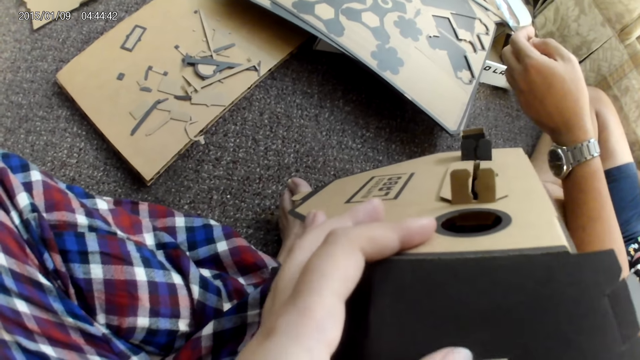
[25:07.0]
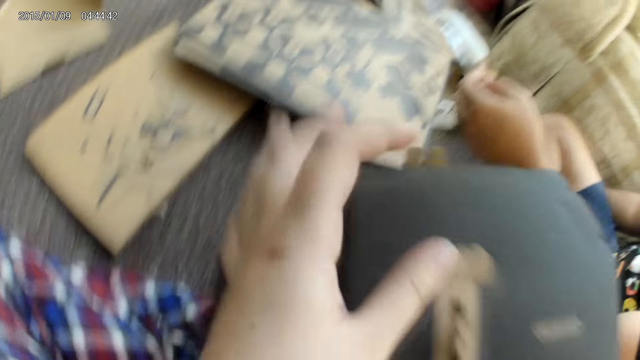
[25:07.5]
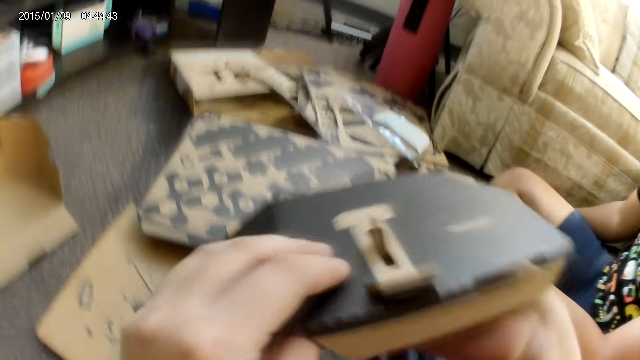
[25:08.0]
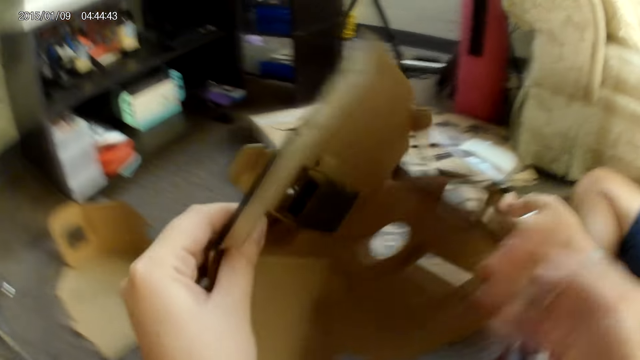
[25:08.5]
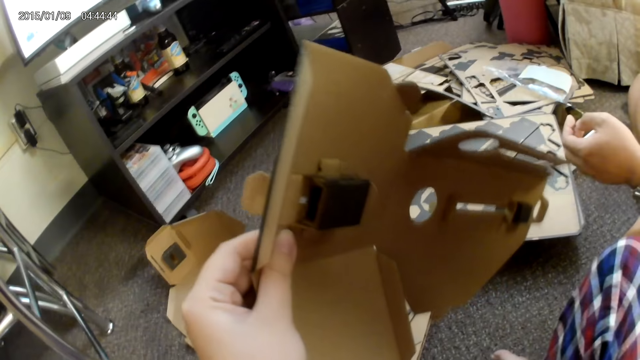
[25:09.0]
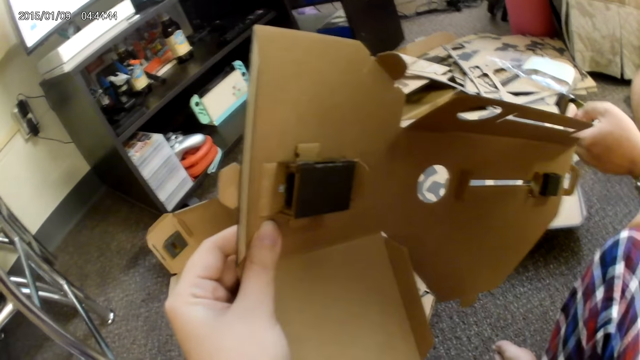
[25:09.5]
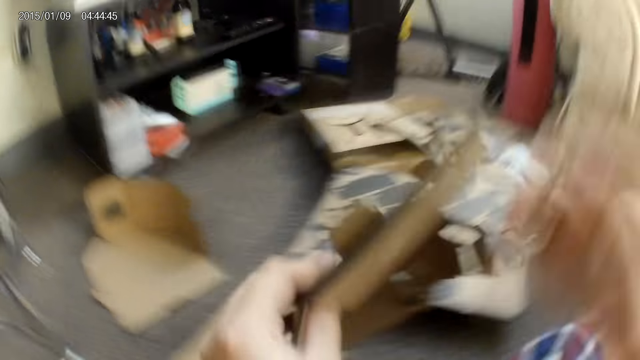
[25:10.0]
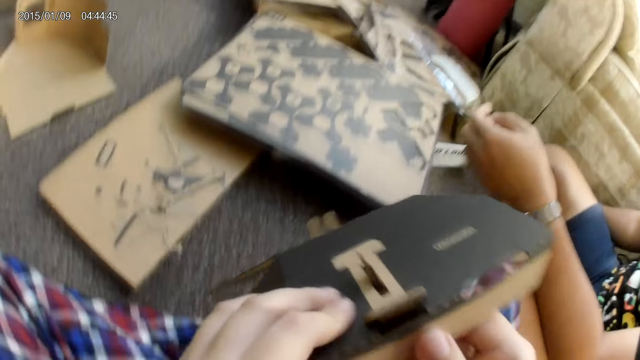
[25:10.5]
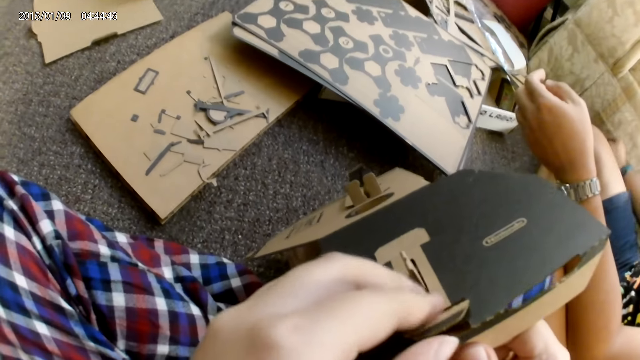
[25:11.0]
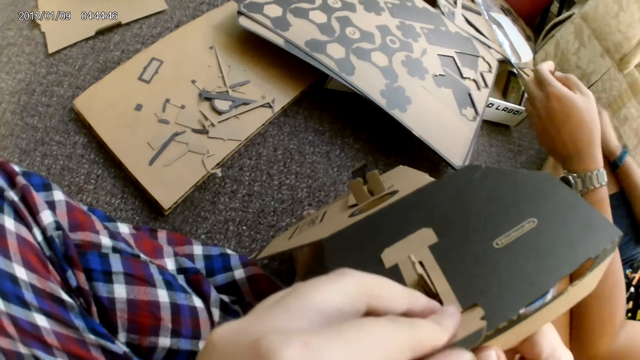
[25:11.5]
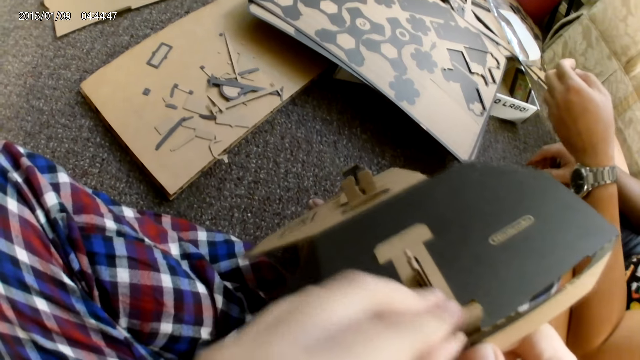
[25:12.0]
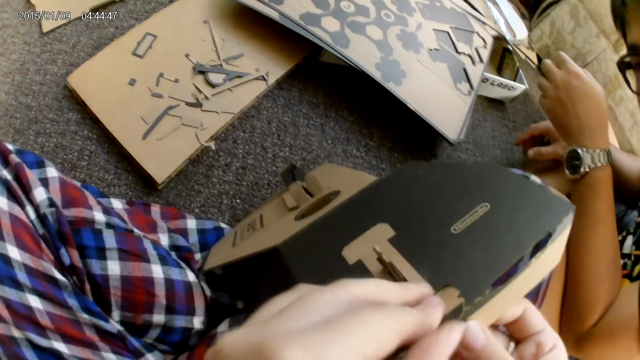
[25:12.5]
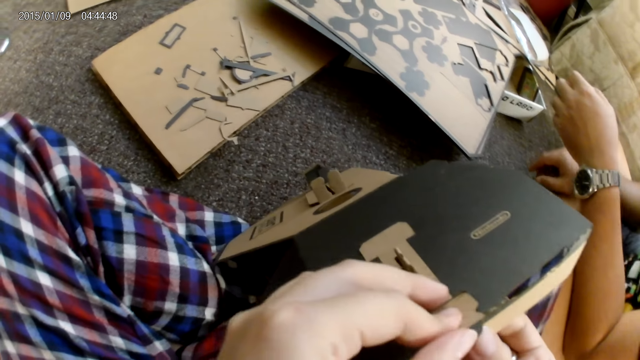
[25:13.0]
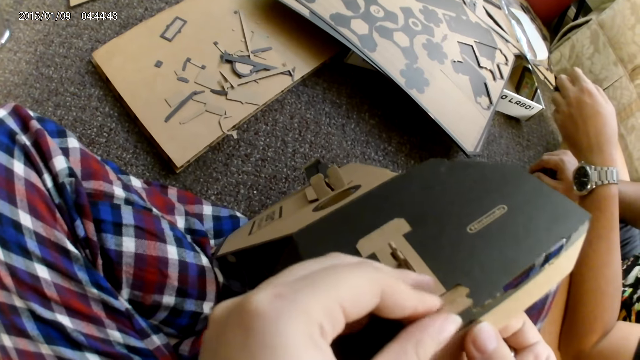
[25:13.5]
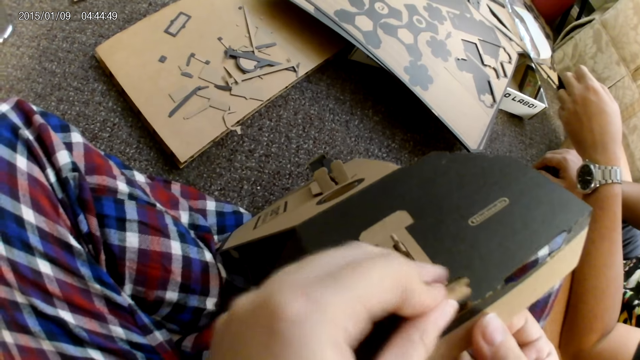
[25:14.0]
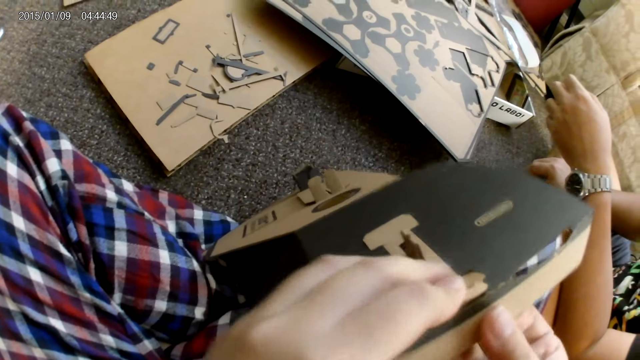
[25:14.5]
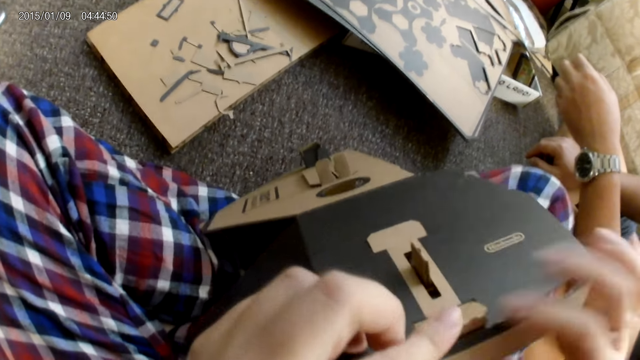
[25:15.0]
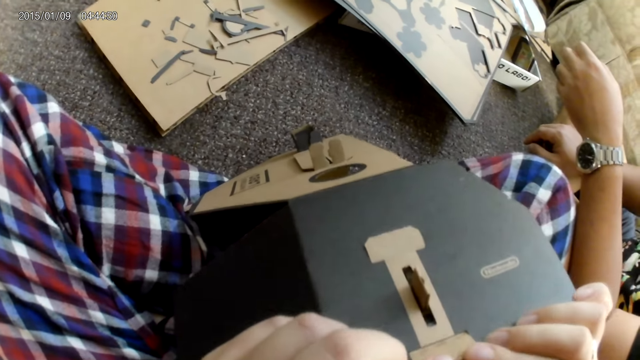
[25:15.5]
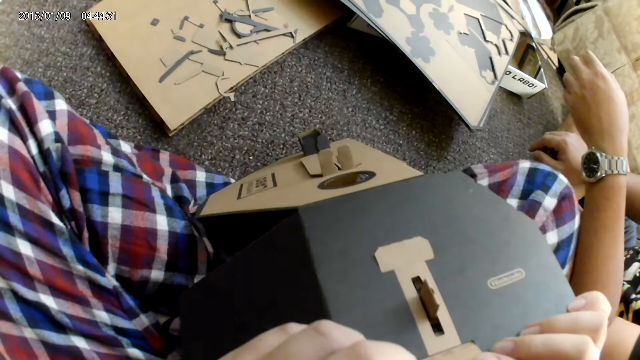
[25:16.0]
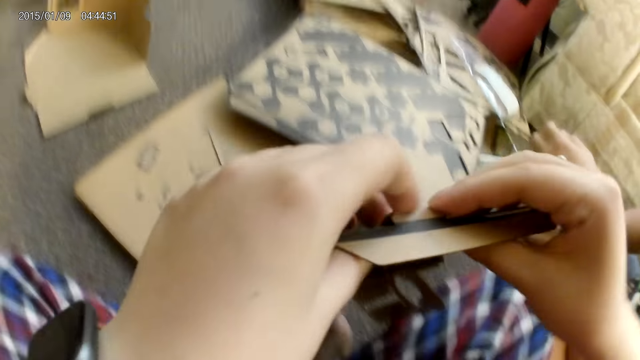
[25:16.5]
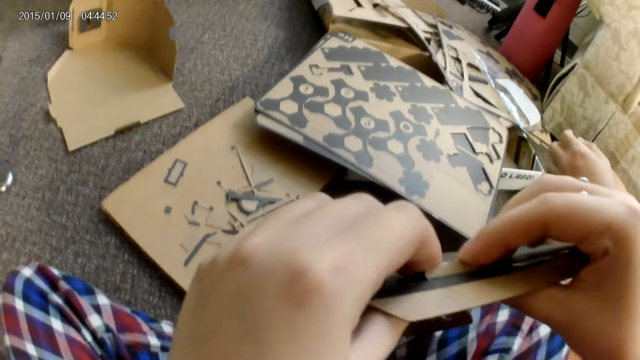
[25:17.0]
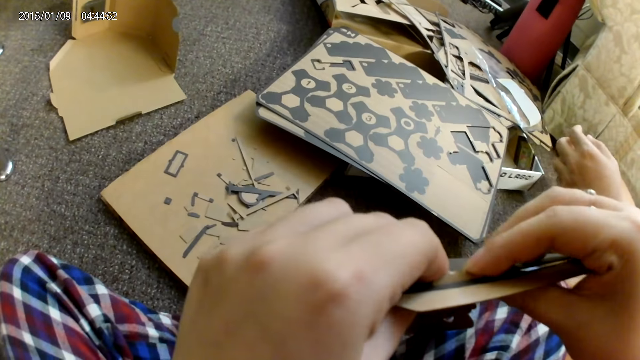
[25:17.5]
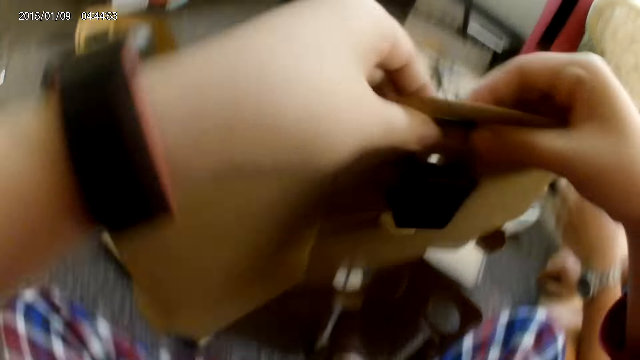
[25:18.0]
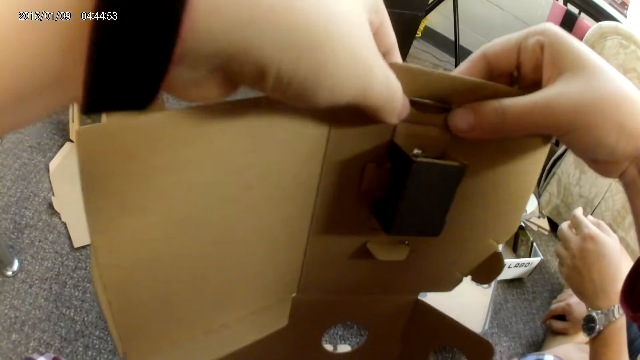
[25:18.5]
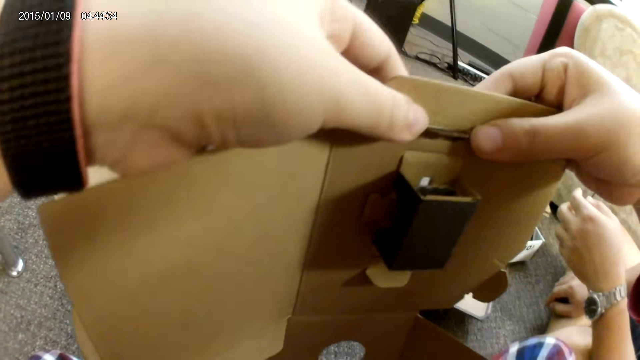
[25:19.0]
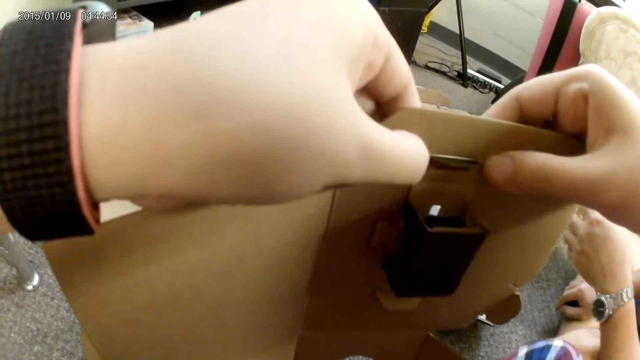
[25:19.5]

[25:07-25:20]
The camera wearer holds the cardboard with both hands. She adjusts the cardboard with her left hand. She adjusts the cardboard with both hands.

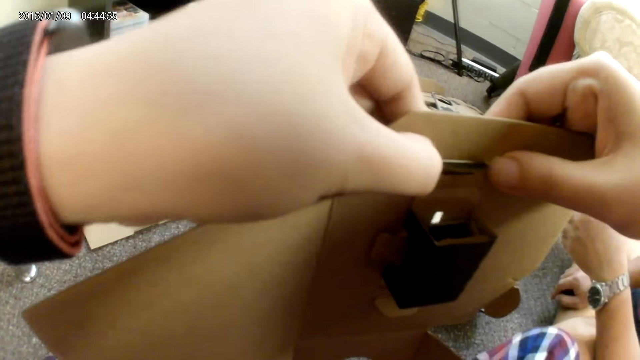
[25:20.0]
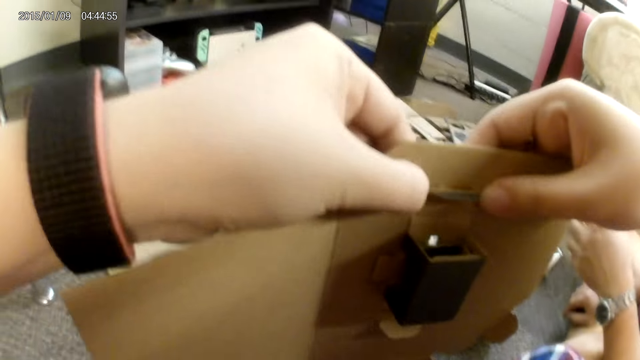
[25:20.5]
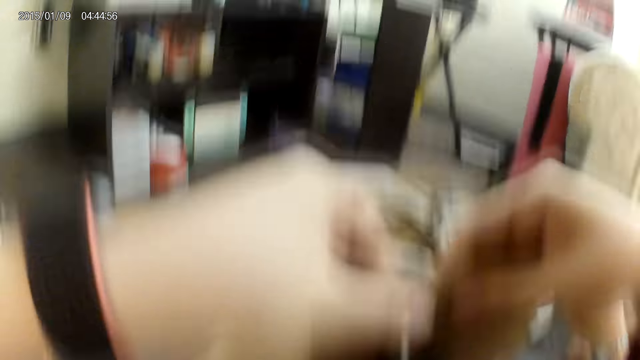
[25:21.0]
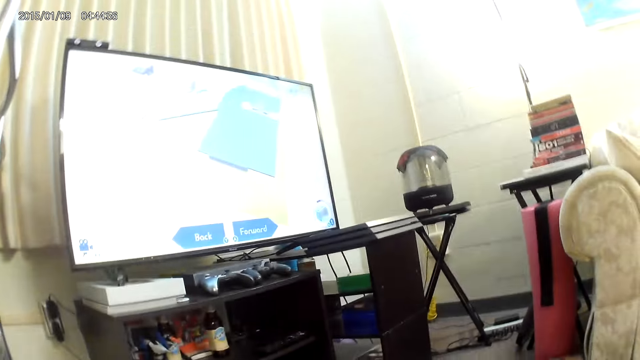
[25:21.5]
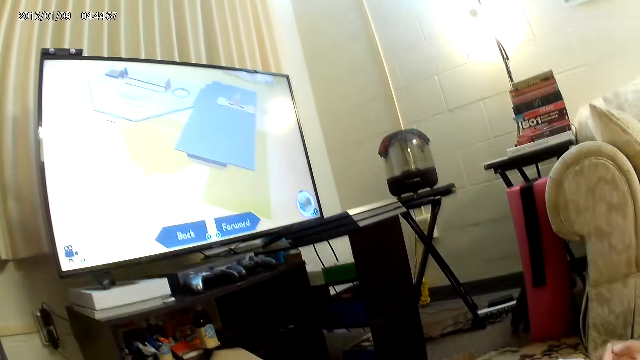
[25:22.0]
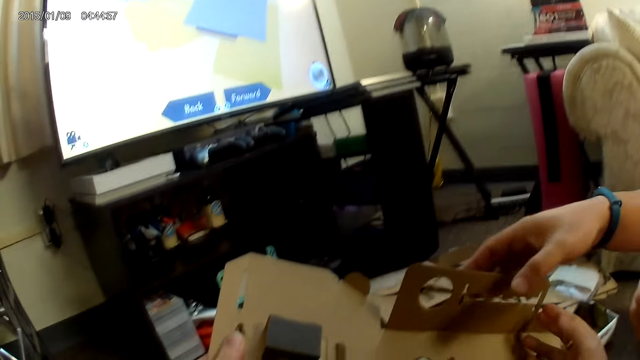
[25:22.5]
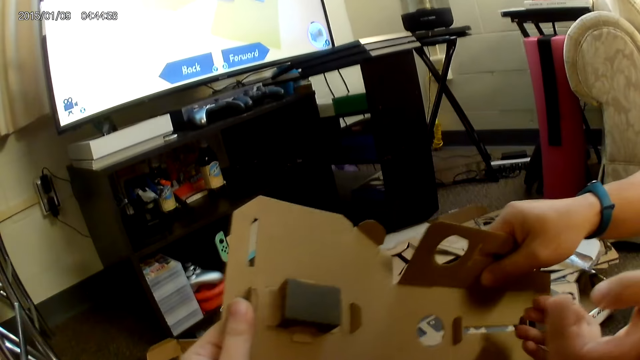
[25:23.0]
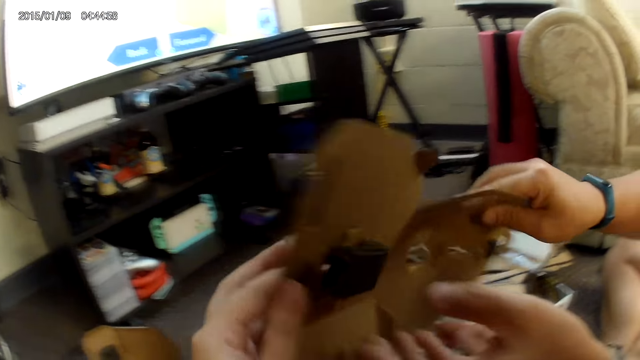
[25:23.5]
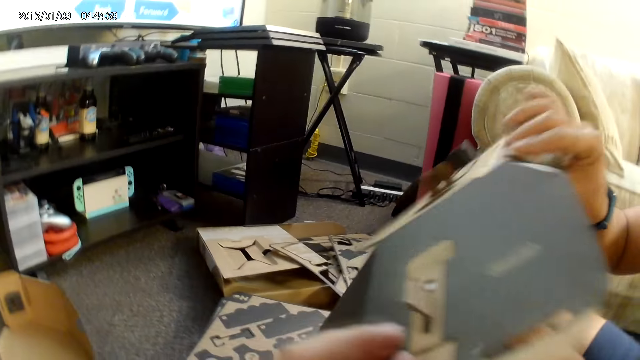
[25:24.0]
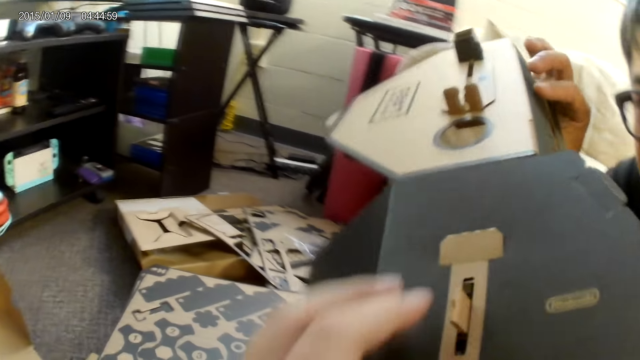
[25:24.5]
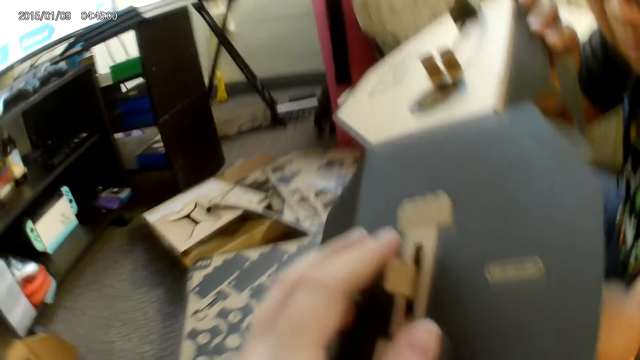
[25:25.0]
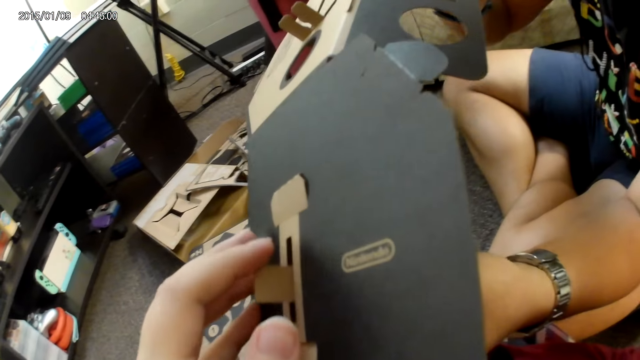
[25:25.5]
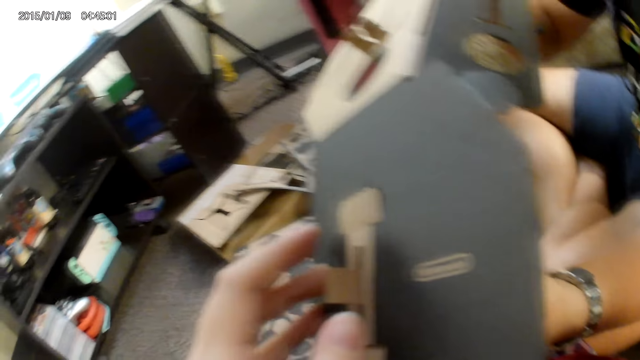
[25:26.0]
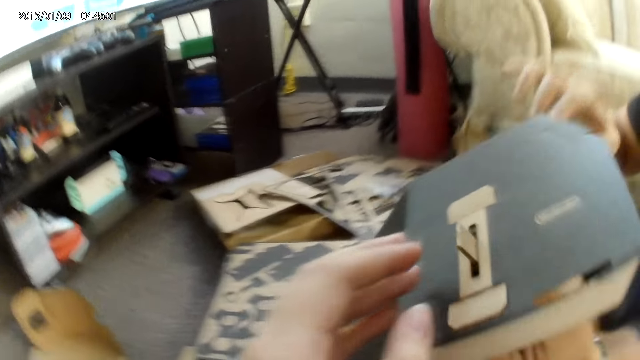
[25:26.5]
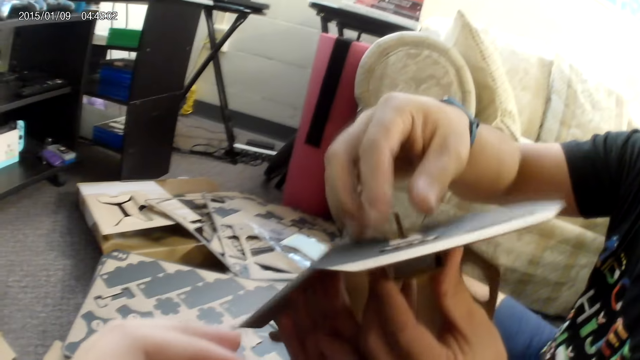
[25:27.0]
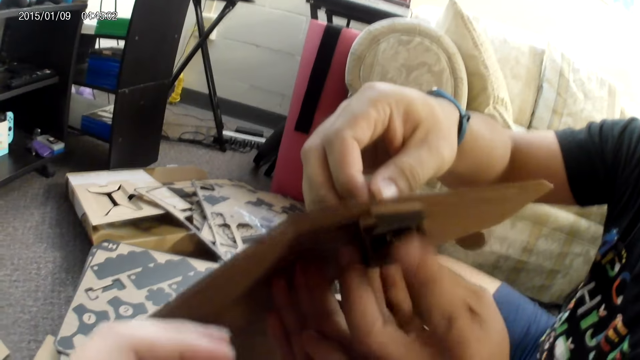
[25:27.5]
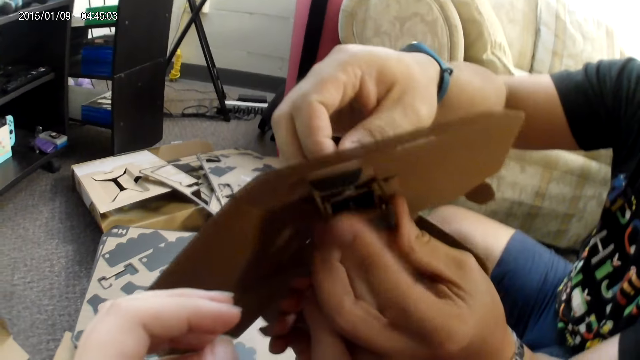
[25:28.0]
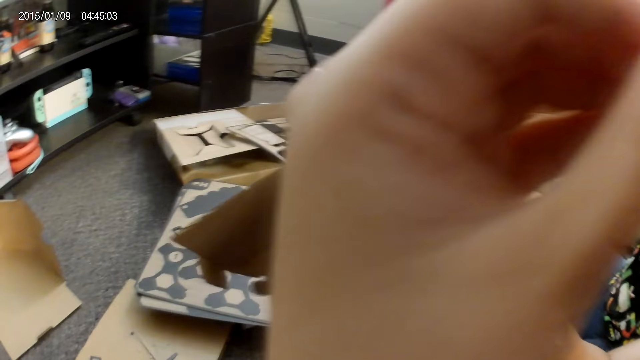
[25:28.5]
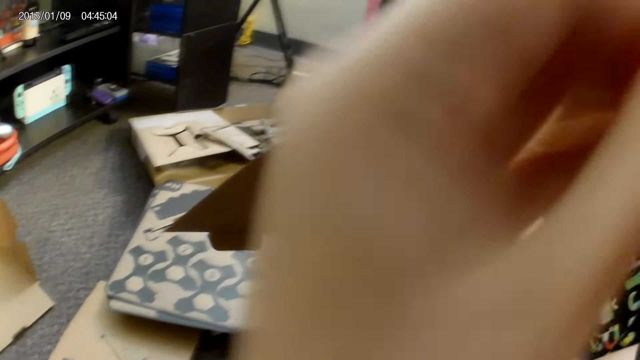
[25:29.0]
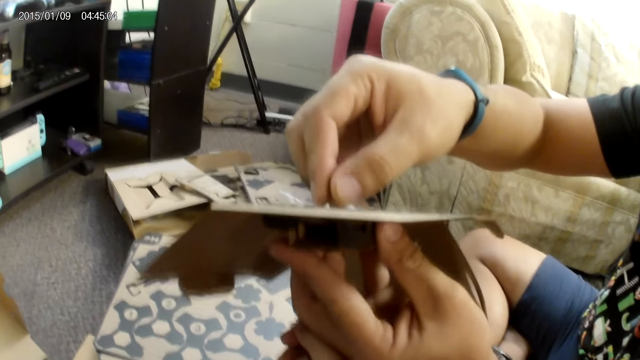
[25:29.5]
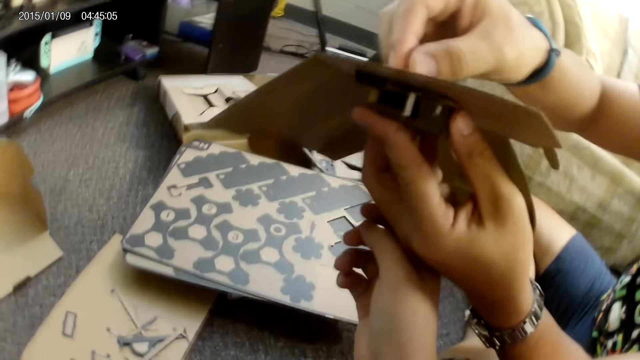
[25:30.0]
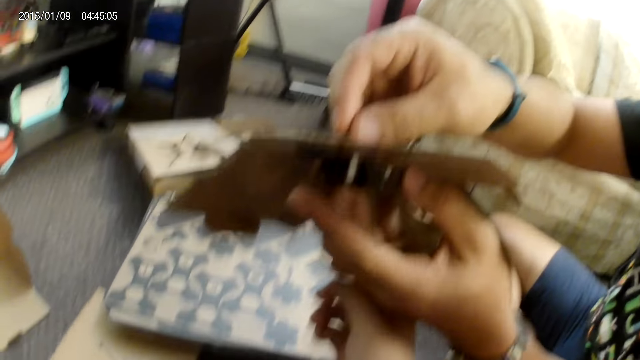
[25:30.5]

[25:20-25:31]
The camera wearer looks at the television. A man collects the cardboard from the camera wearer with both hands. The camera wearer touches the cardboard with her left hand. The man touches the cardboard with his right hand and adjusts the cardboard with both hands. The camera wearer adjusts the camera on her head with her left hand.
